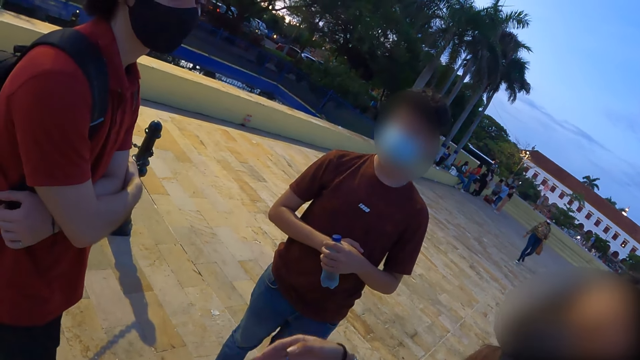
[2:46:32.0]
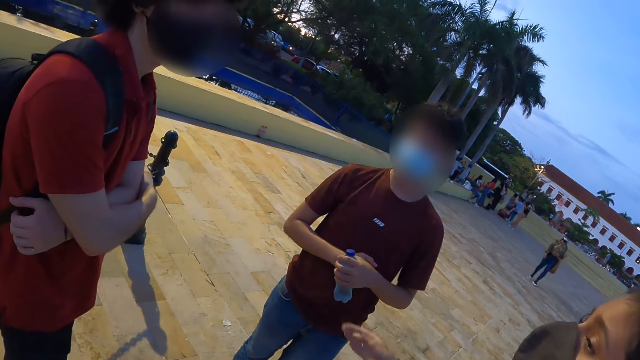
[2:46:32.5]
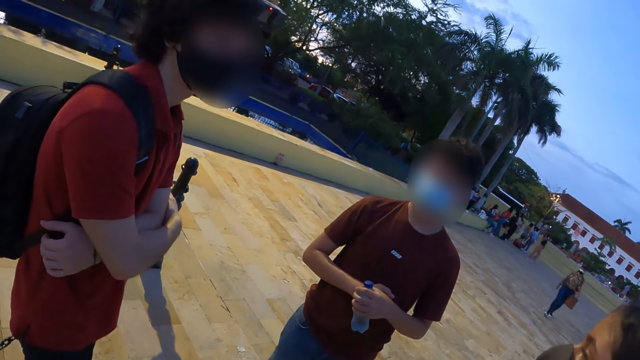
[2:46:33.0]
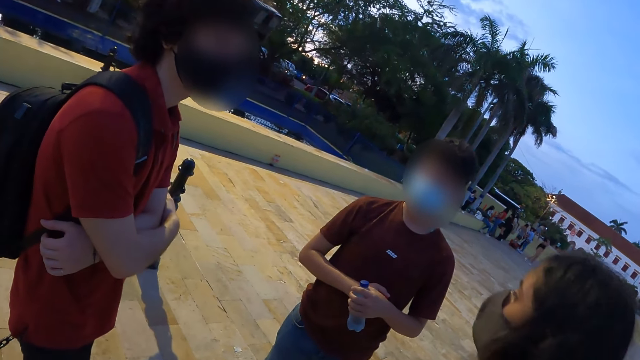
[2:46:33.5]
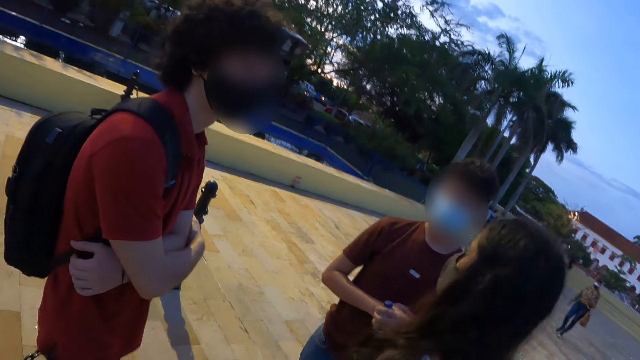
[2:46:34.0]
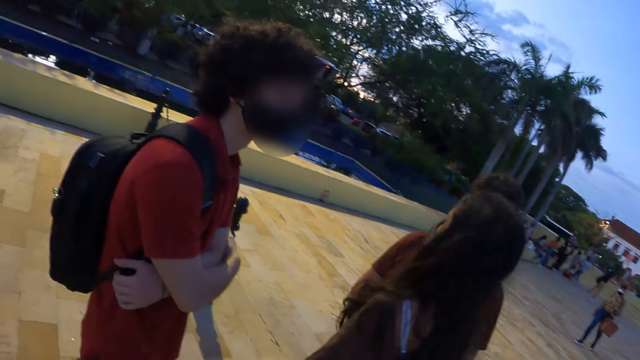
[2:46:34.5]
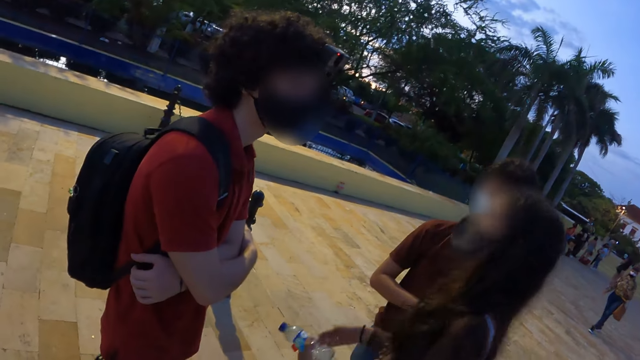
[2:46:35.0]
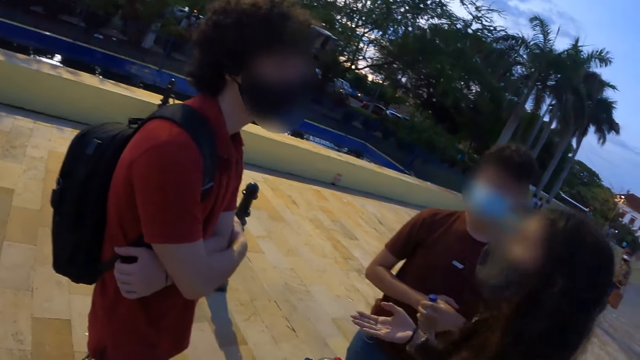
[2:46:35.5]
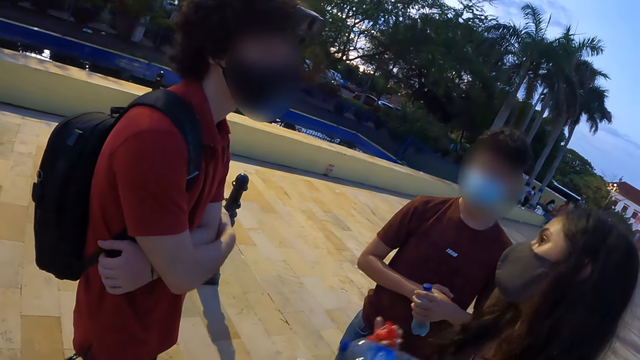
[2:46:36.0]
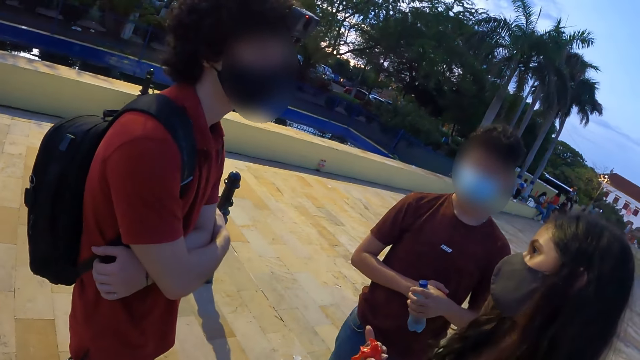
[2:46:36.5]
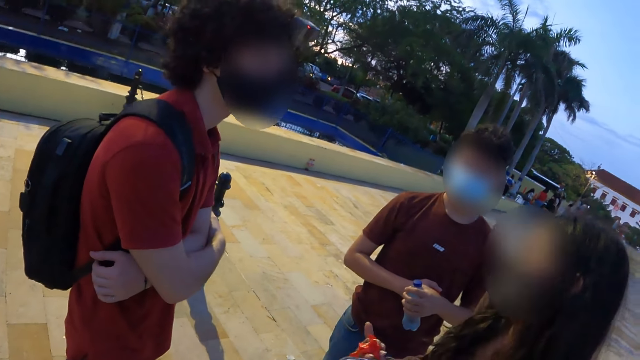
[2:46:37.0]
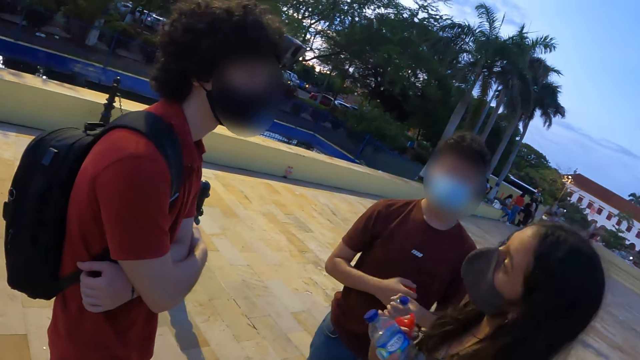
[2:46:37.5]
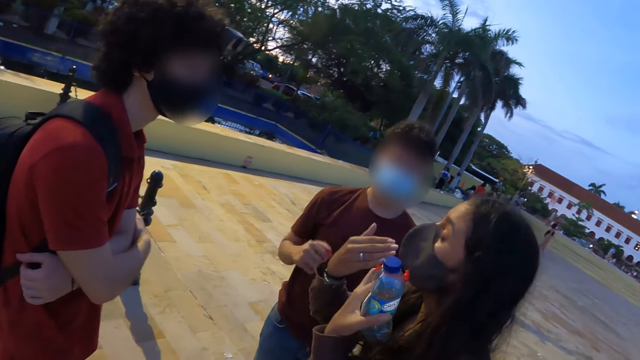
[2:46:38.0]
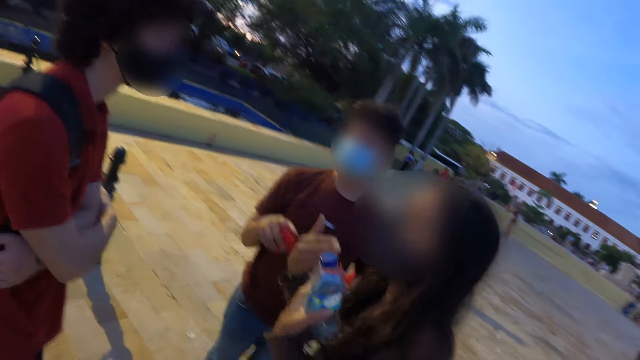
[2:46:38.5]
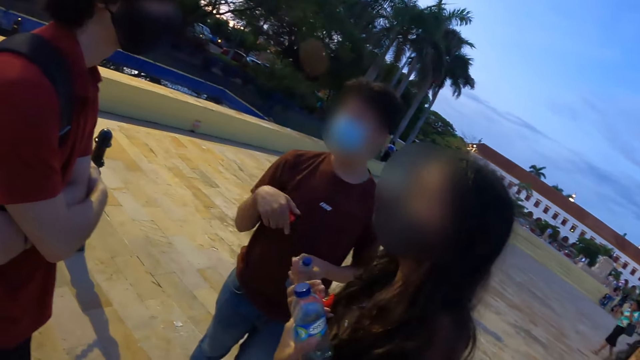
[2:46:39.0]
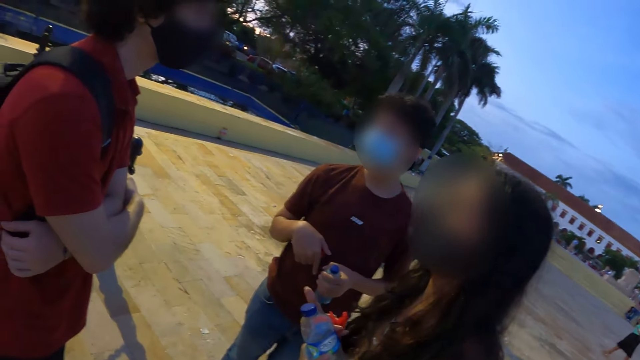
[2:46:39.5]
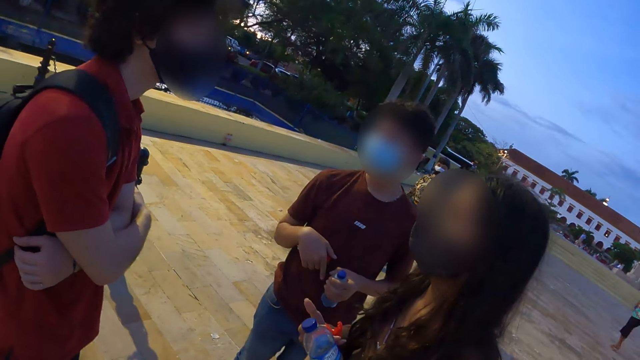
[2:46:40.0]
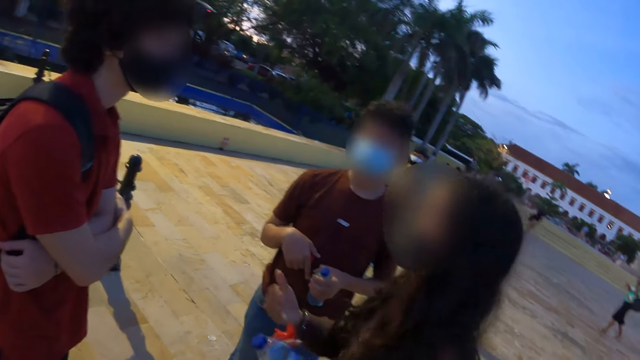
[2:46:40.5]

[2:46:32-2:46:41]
A person stares outside.

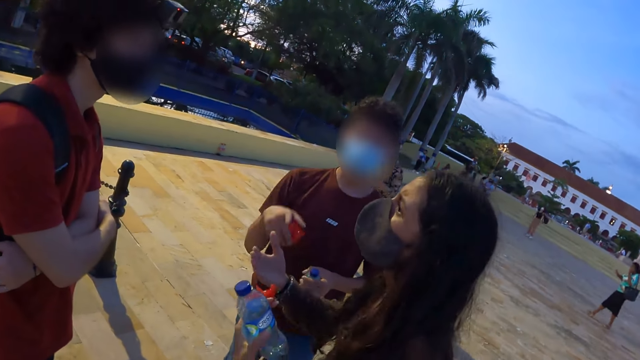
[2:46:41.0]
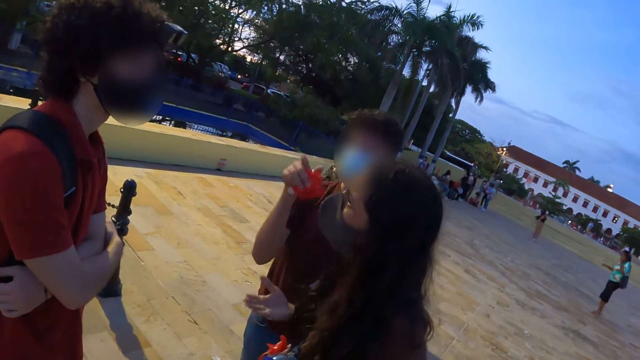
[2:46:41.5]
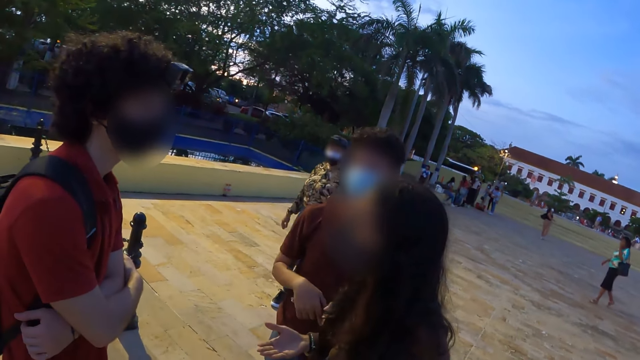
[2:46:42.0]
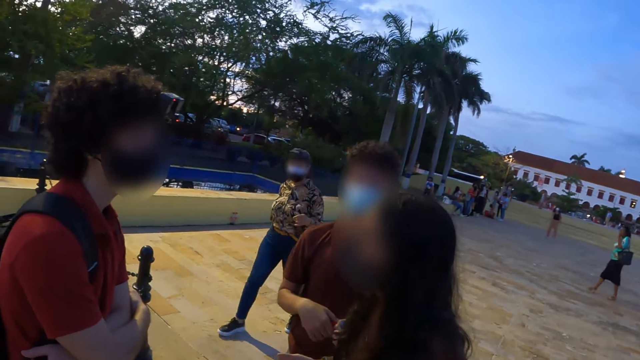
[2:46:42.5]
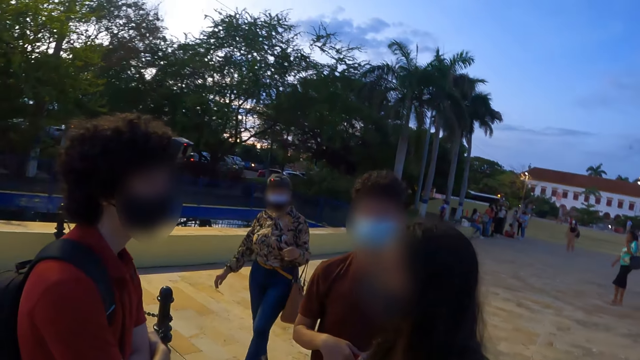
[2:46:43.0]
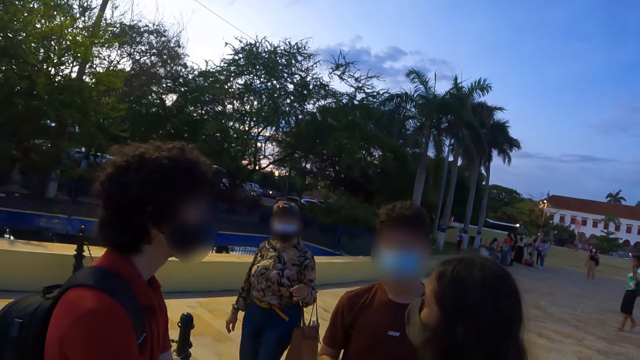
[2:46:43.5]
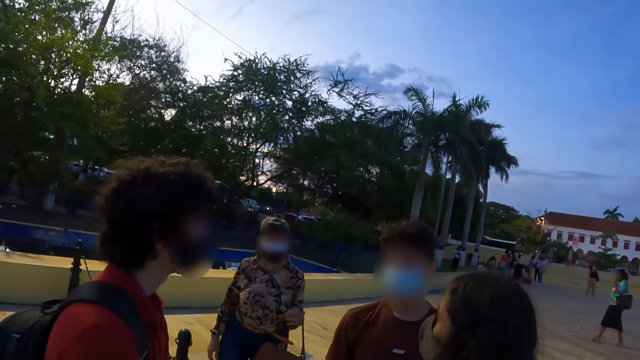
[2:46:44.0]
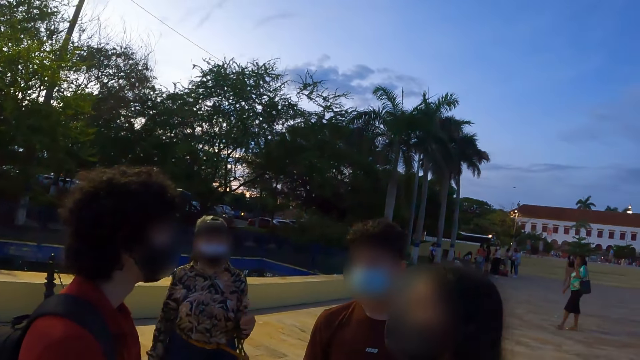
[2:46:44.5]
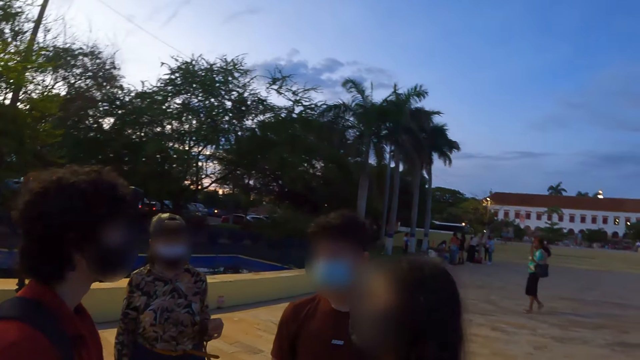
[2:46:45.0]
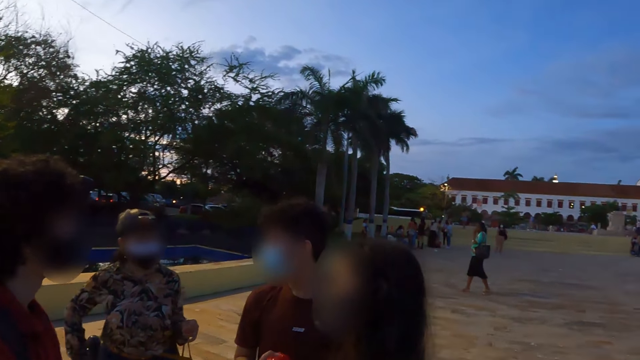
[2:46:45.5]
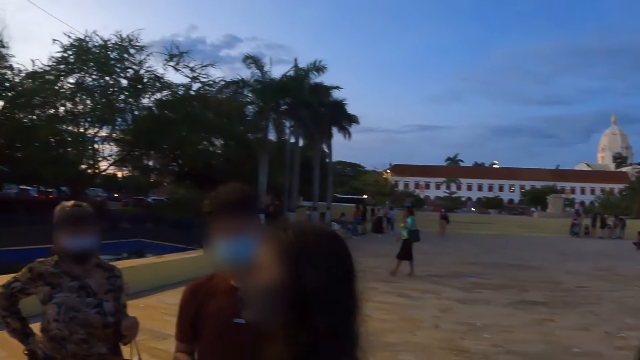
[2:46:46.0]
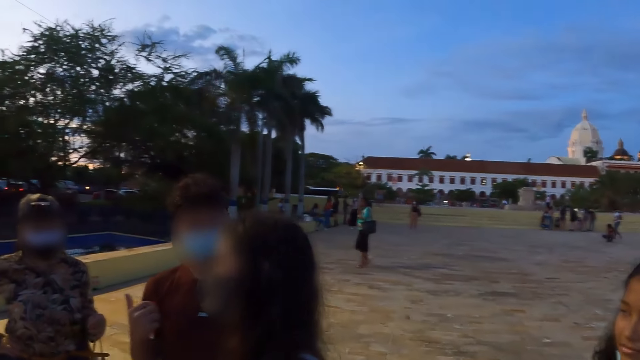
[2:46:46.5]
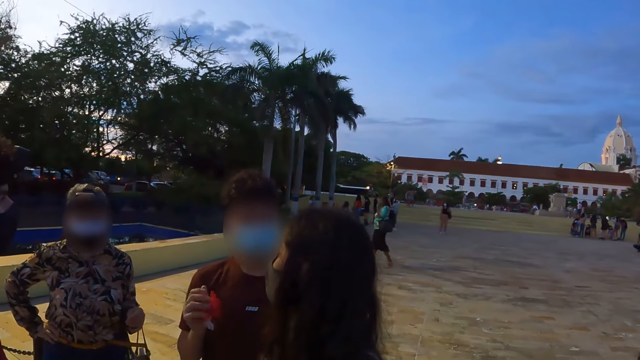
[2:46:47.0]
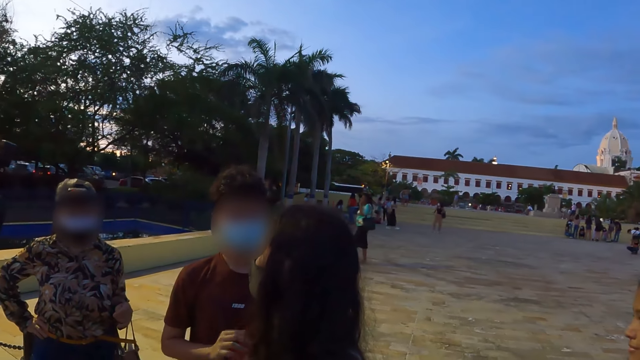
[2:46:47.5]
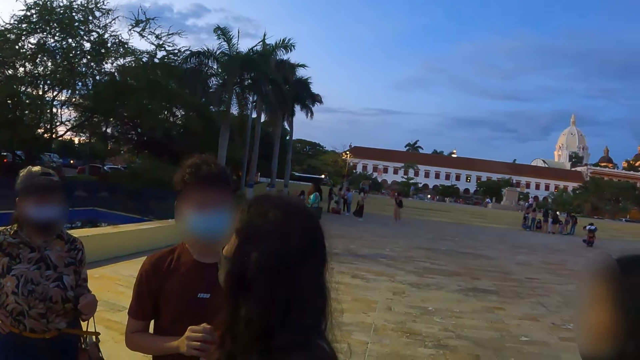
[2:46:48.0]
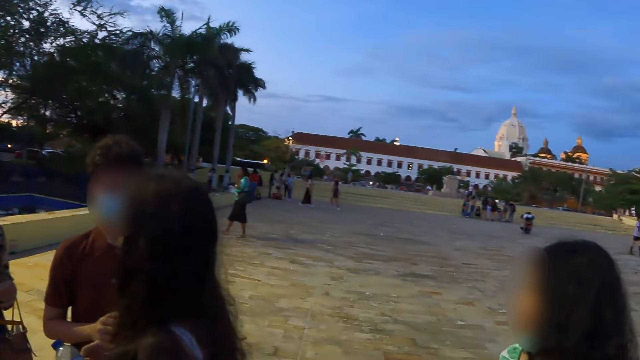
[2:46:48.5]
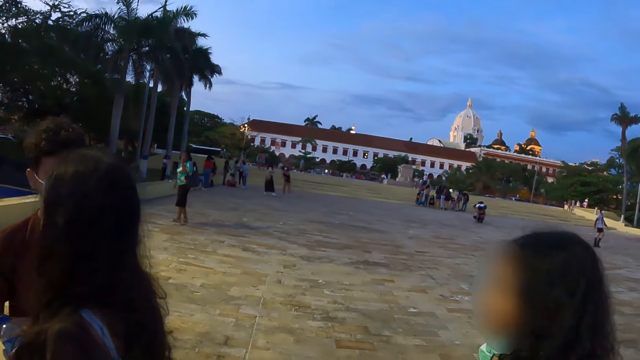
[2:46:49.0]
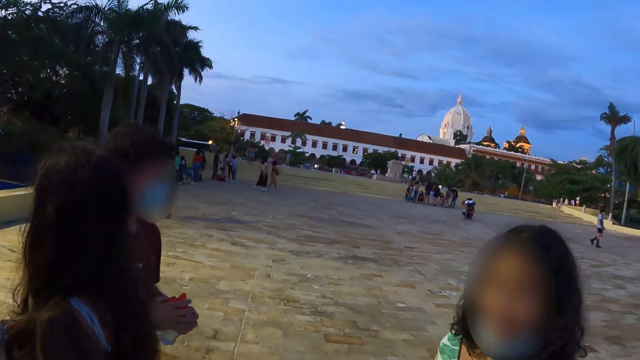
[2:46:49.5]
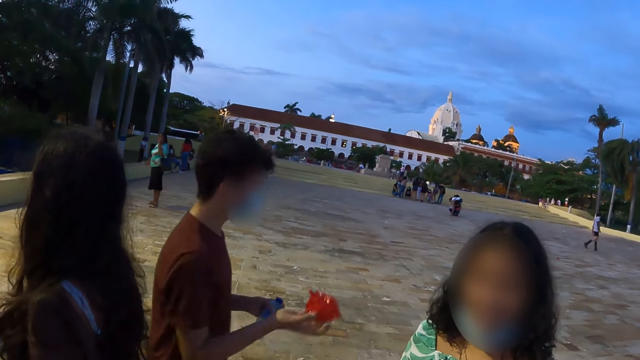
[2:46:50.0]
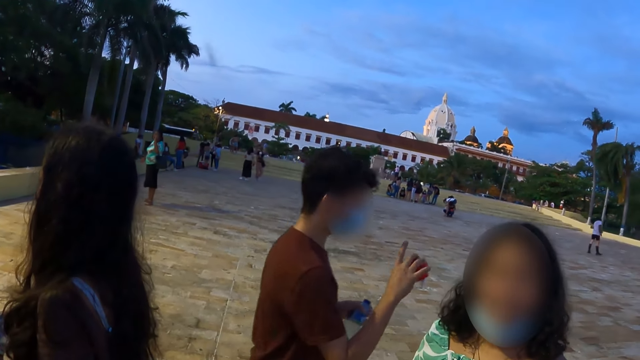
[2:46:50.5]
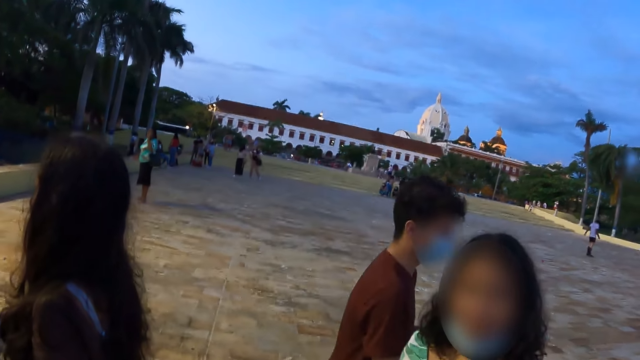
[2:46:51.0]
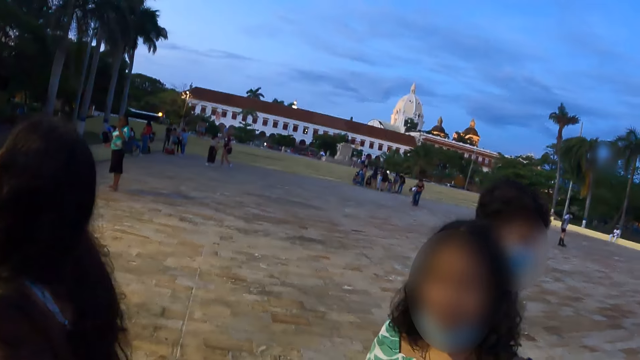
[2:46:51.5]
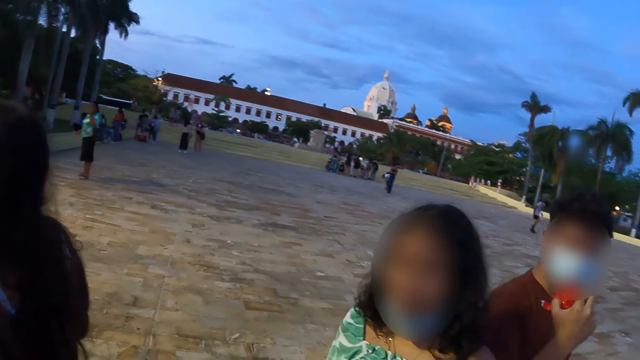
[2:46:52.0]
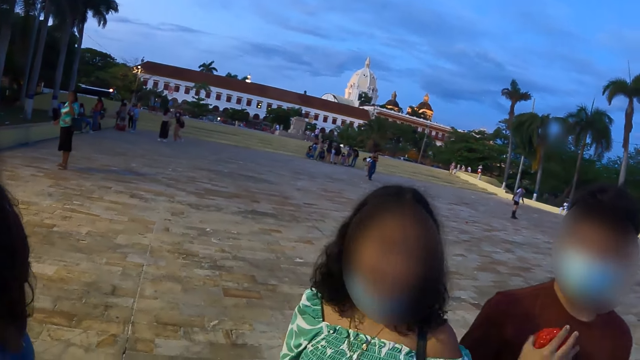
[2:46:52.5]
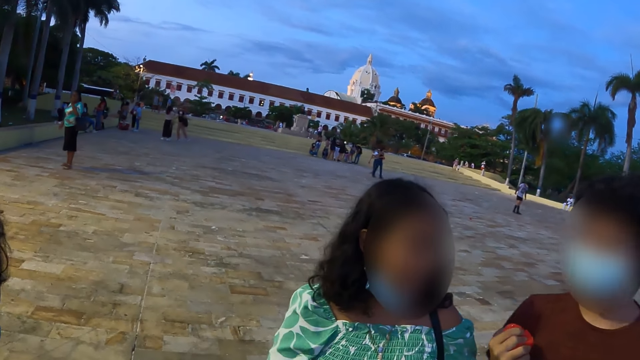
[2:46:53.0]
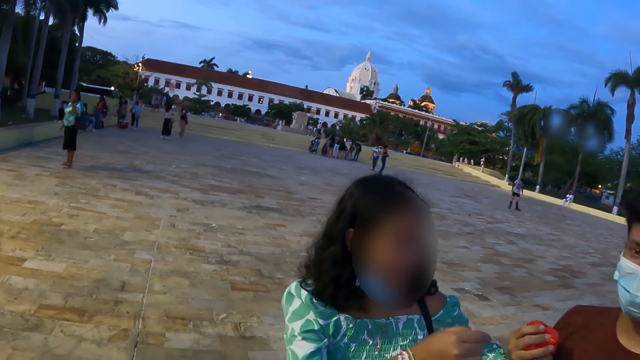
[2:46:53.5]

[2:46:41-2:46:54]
The camera wearer walks outside. They look around. A woman talks to the camera wearer.
